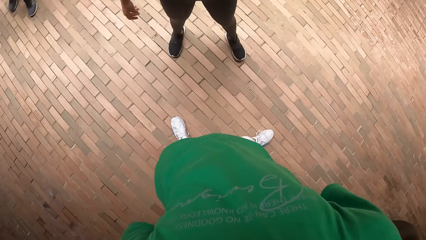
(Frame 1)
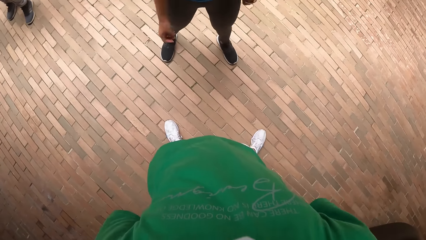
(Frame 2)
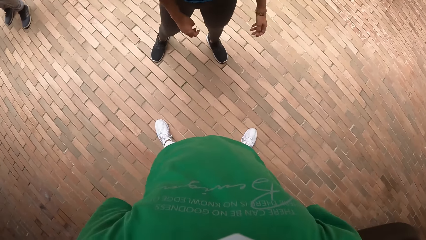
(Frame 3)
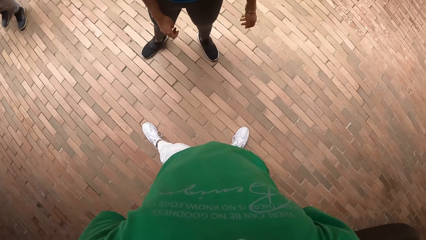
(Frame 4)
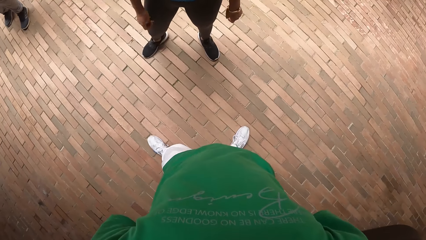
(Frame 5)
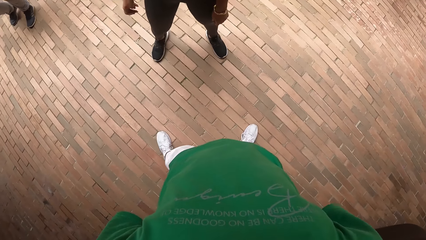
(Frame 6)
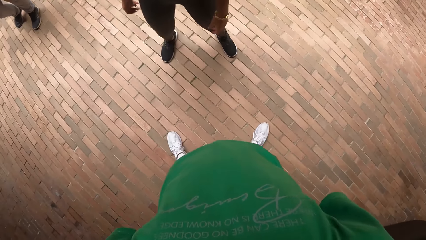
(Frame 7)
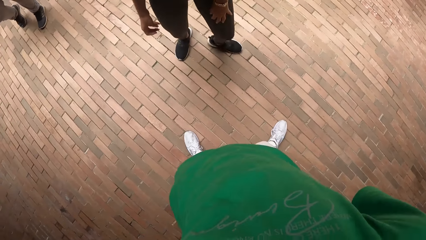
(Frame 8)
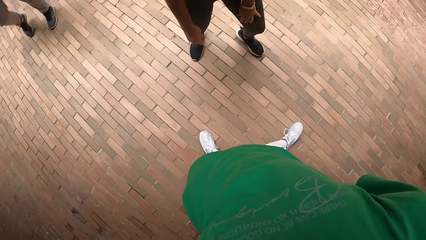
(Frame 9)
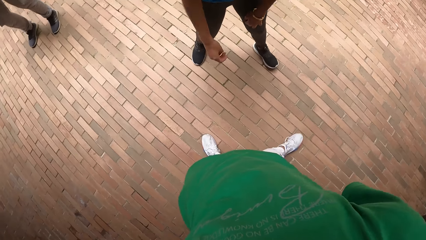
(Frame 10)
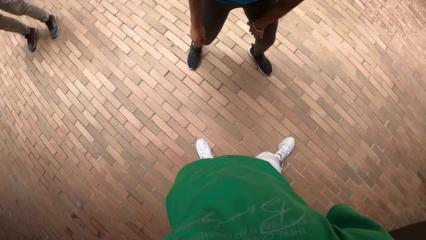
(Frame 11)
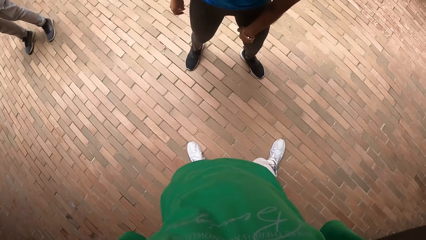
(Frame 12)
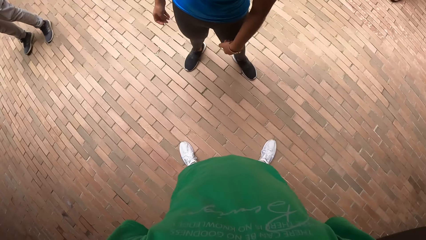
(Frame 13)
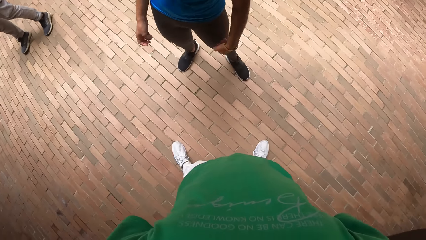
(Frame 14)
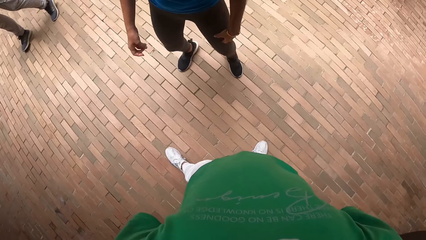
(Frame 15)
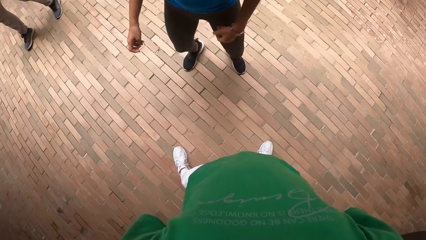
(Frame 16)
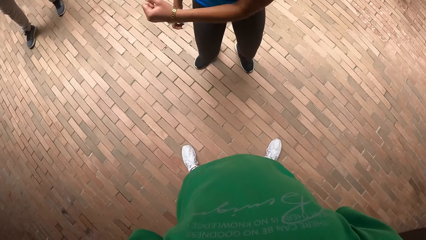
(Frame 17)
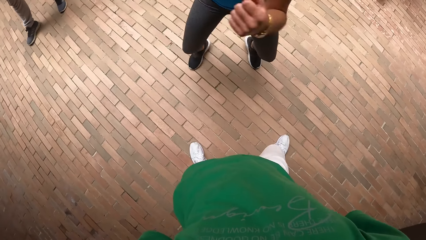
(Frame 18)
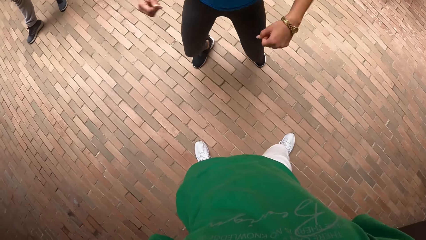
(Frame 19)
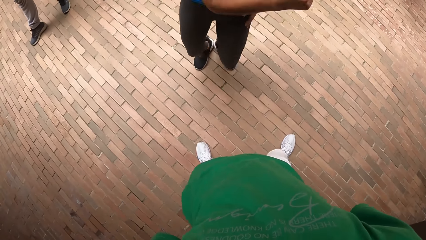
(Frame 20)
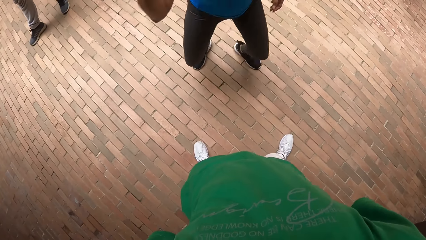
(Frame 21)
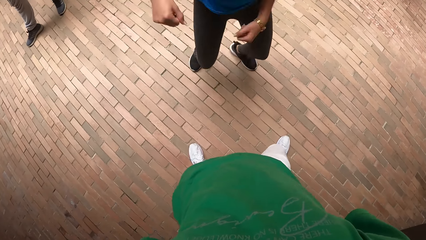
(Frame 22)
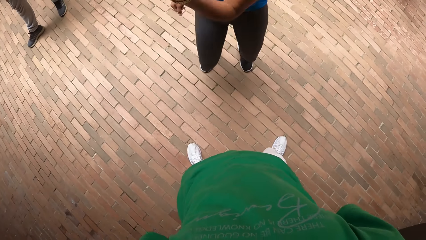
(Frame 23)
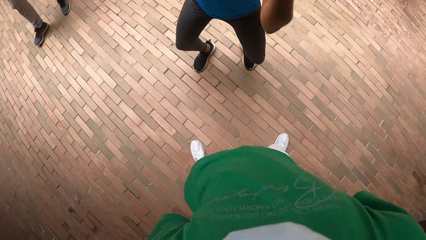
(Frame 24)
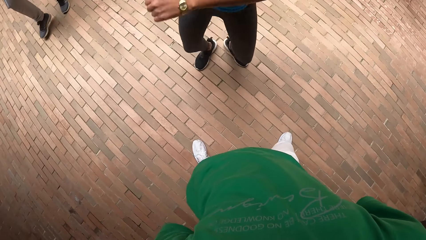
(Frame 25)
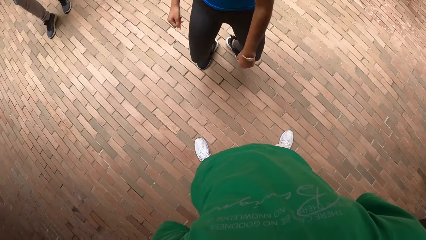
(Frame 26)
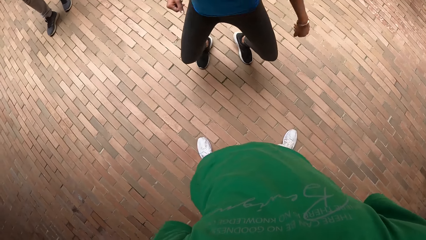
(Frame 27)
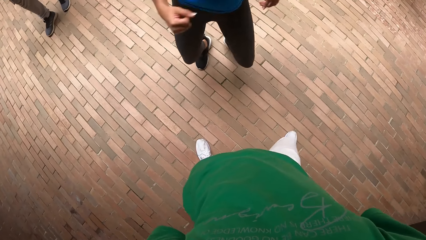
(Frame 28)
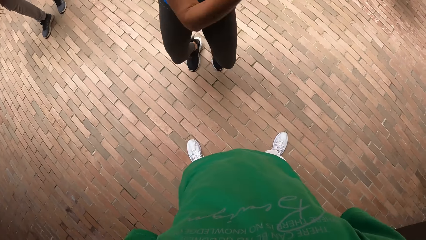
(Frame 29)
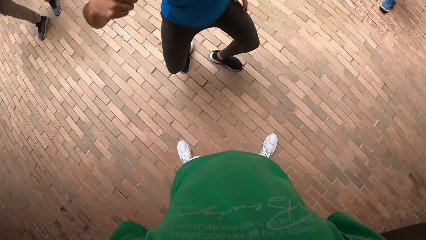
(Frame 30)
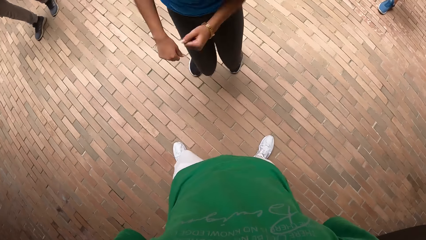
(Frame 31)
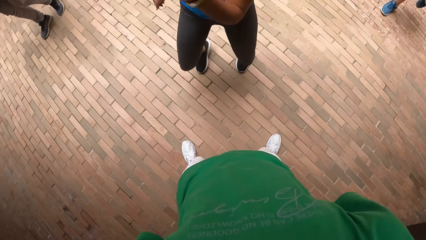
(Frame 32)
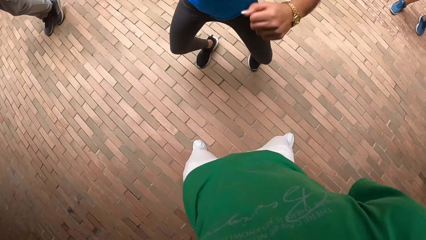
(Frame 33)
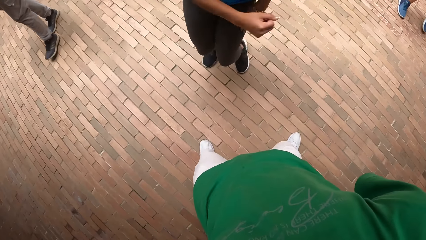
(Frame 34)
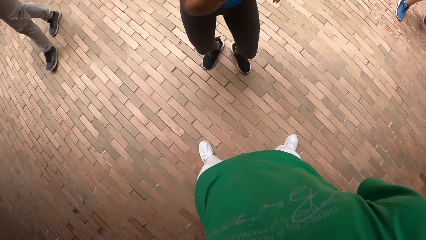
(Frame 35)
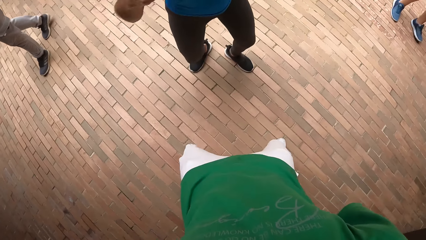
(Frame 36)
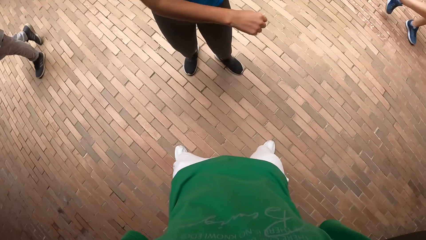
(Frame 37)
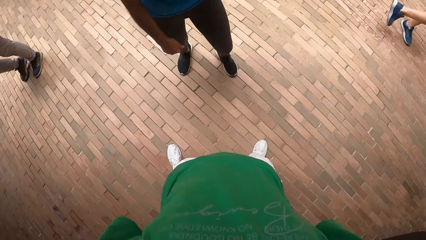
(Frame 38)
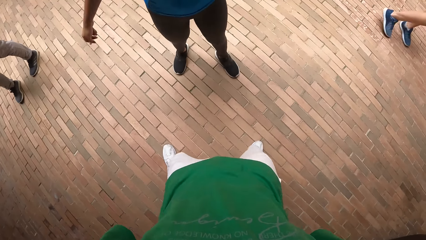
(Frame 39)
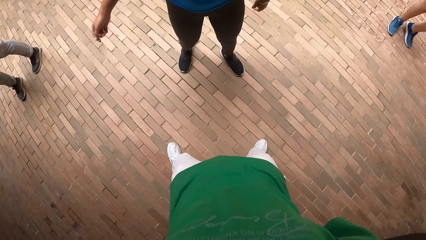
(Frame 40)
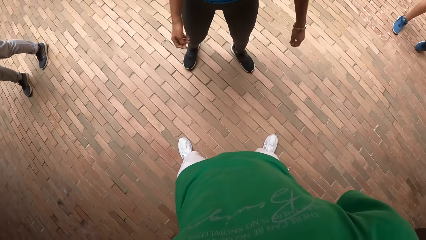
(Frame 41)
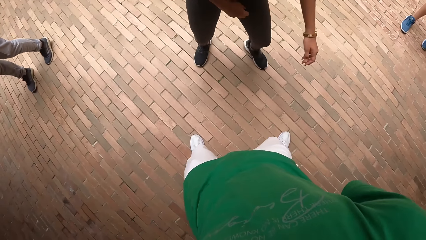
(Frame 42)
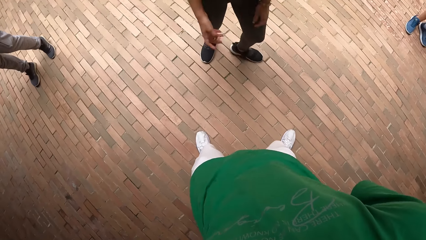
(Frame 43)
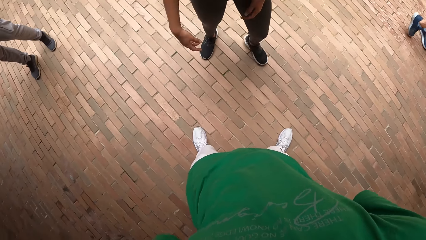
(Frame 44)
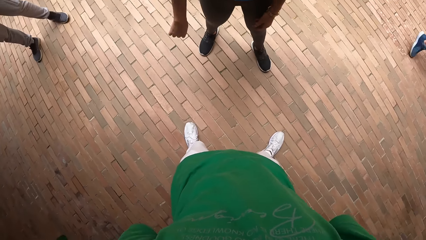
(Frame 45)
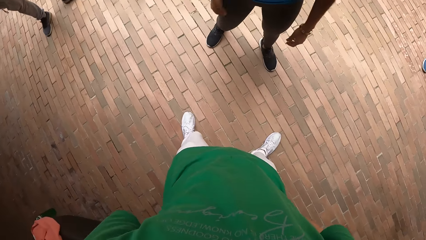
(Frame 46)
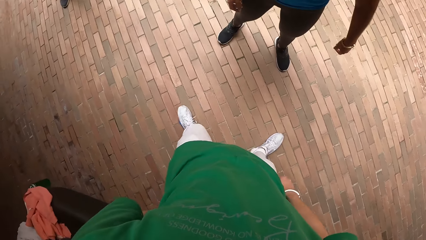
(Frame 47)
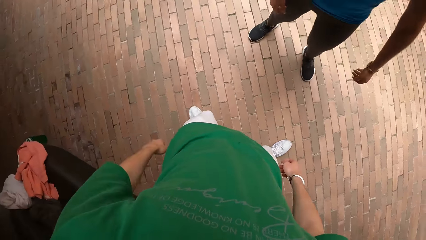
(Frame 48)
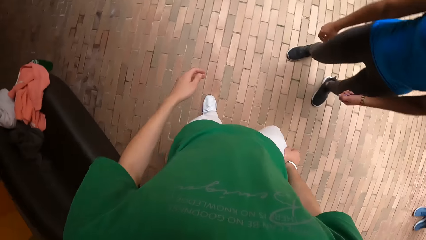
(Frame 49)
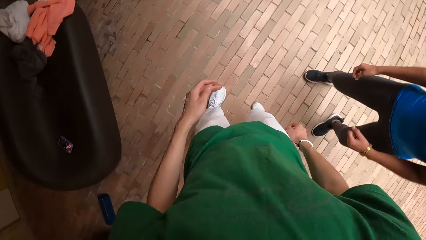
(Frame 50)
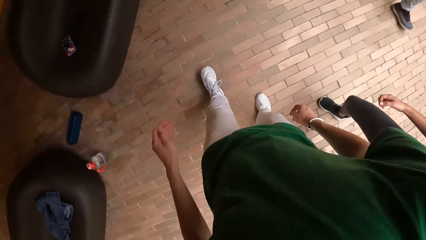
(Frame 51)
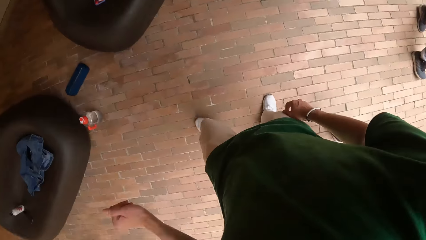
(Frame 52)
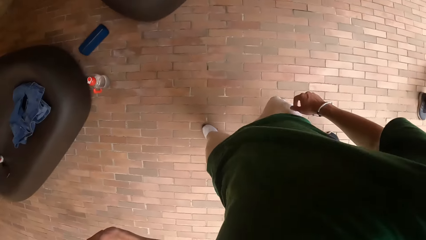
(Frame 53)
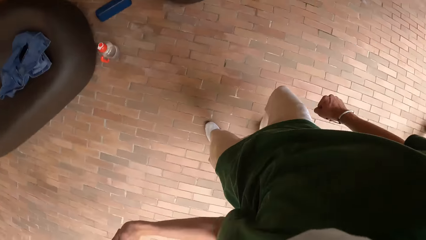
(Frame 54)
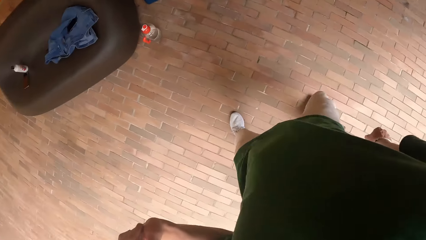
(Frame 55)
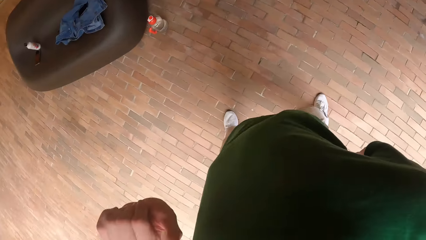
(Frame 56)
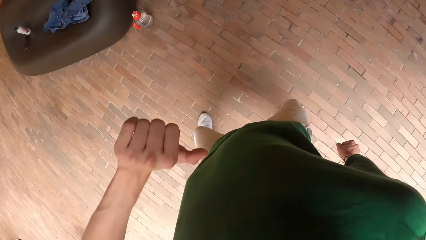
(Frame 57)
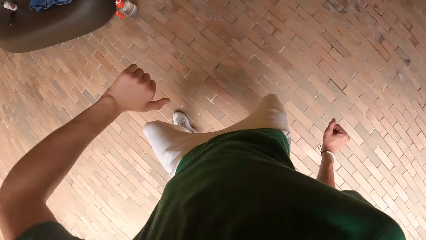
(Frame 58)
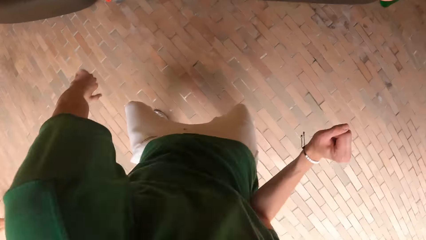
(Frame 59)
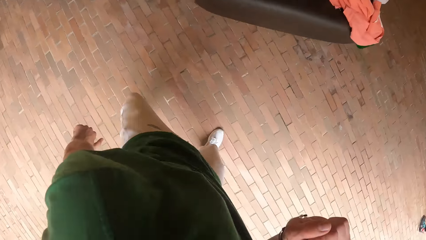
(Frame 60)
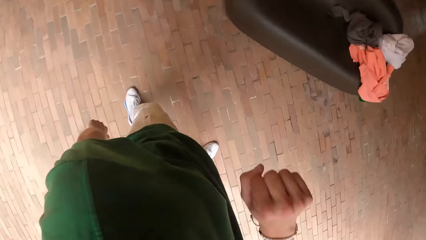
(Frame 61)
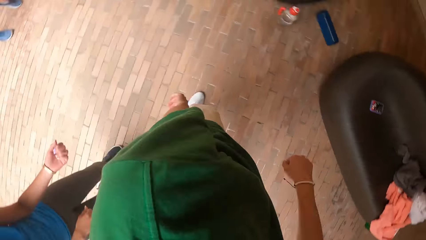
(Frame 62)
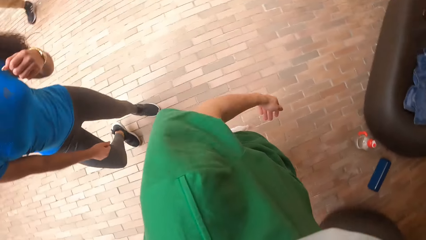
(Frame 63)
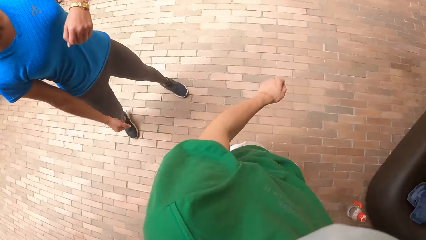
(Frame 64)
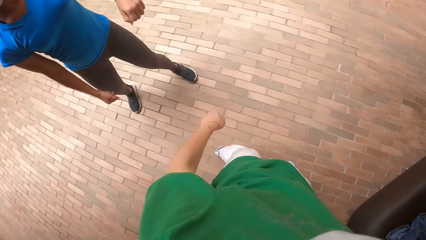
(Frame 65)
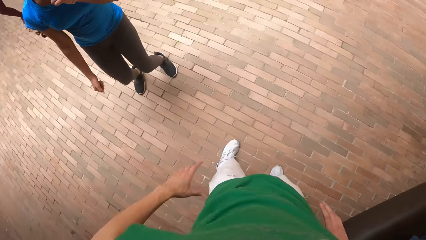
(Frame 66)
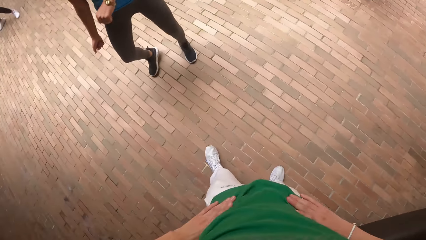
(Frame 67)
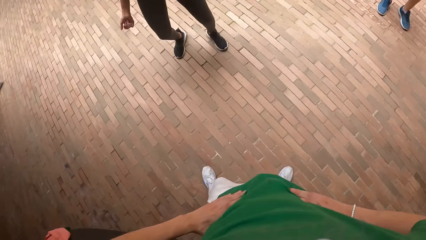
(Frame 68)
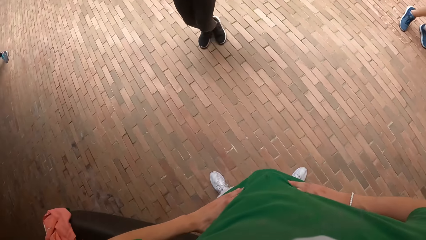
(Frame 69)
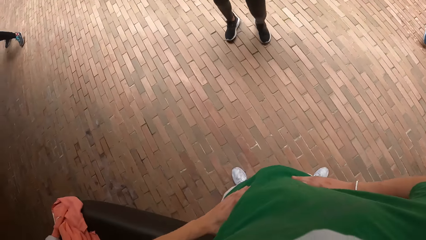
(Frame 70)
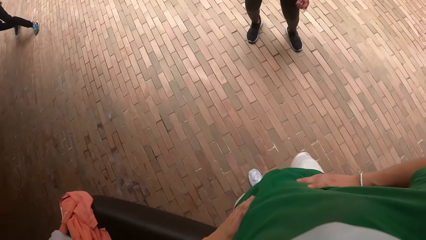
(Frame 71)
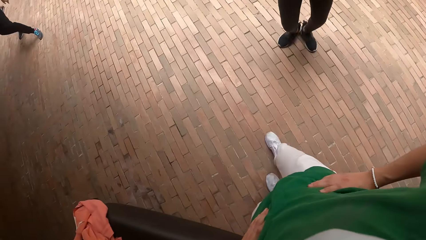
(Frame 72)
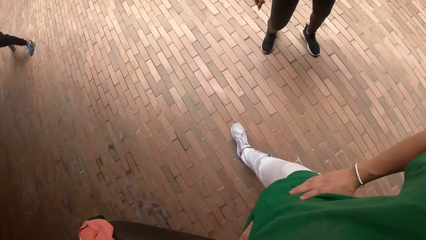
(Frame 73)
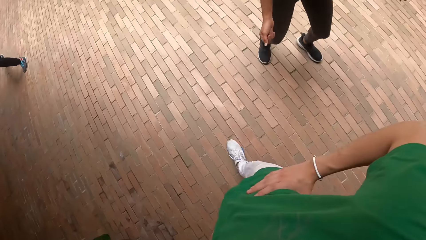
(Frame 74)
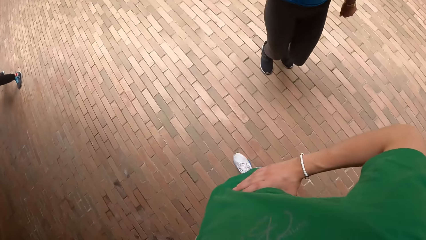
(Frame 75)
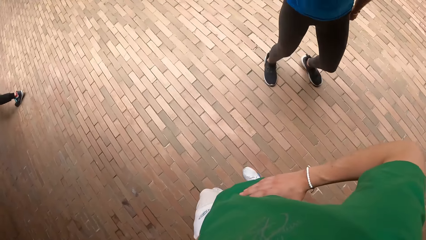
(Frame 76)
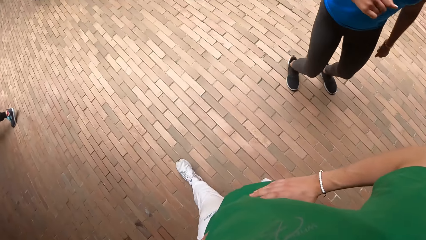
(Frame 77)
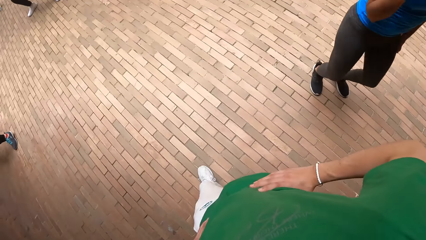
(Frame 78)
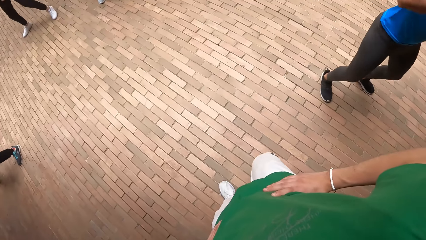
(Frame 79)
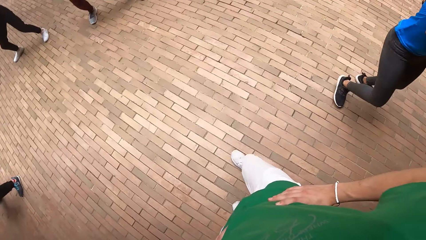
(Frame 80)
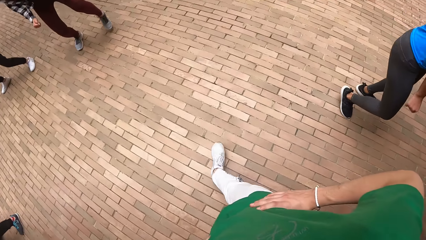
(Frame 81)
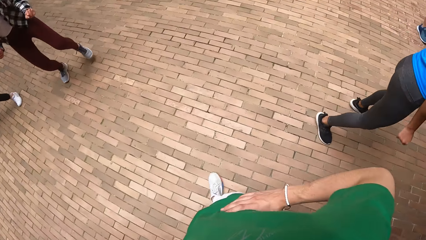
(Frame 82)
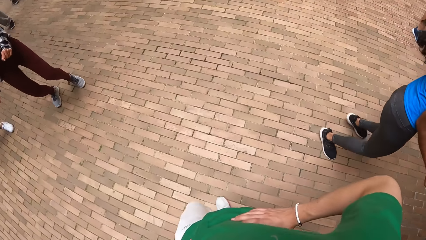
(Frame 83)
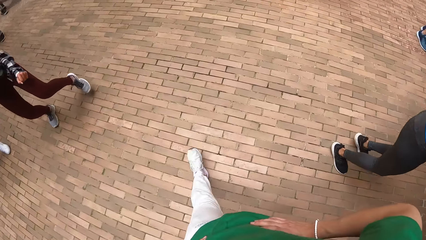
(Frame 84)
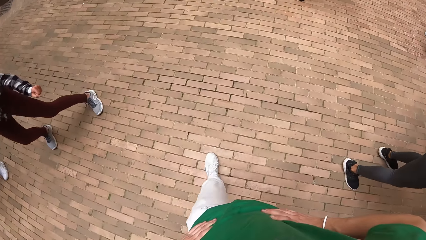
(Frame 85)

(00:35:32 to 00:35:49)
A woman swings both hands. The camera wearer dances. He turns around. He dances. He swings both hands. The woman dances. The camera wearer holds his waist with both hands. He walks.
